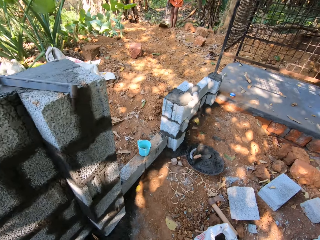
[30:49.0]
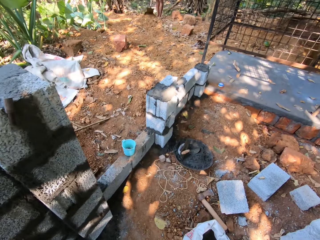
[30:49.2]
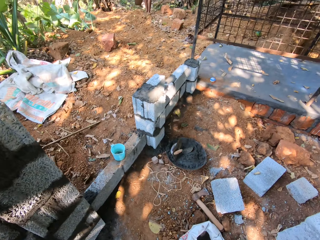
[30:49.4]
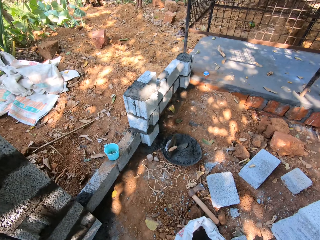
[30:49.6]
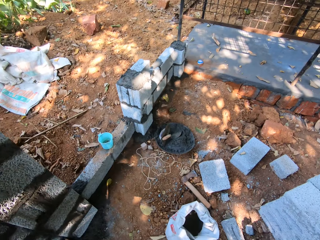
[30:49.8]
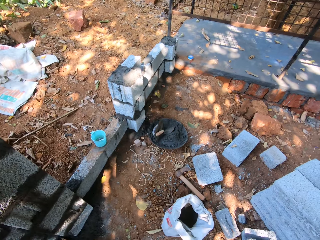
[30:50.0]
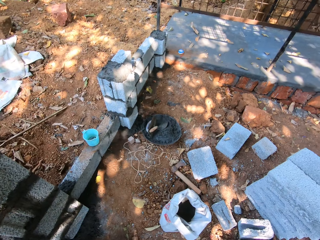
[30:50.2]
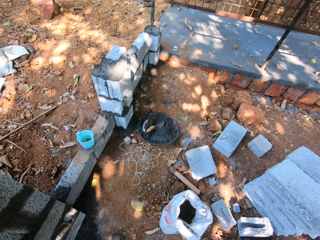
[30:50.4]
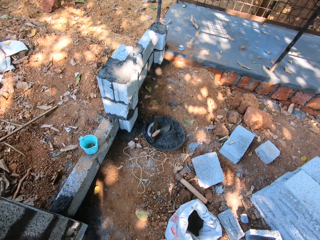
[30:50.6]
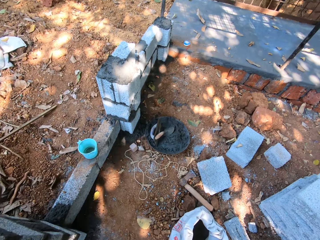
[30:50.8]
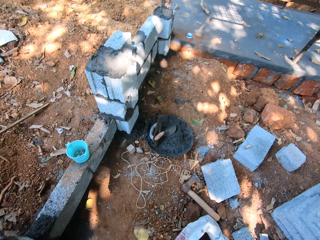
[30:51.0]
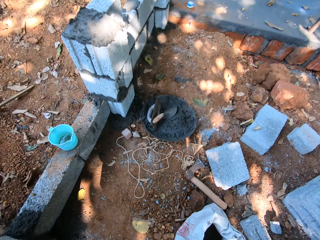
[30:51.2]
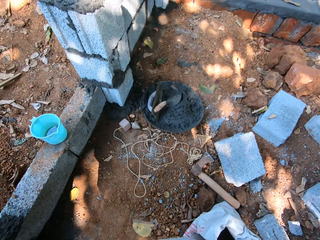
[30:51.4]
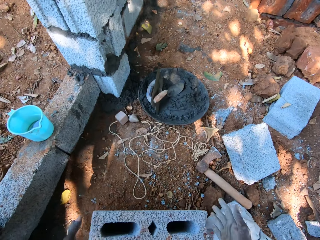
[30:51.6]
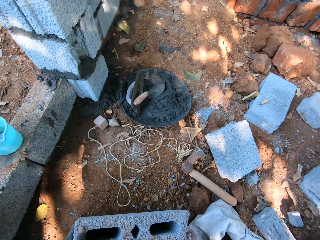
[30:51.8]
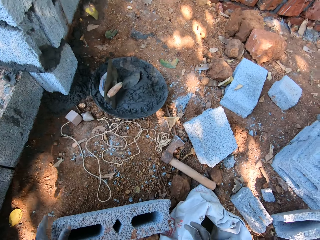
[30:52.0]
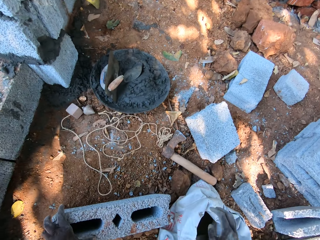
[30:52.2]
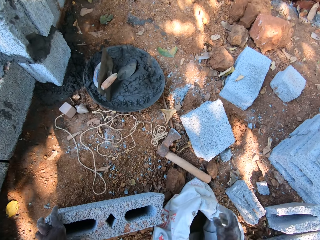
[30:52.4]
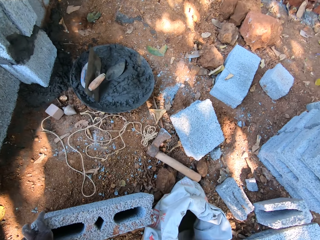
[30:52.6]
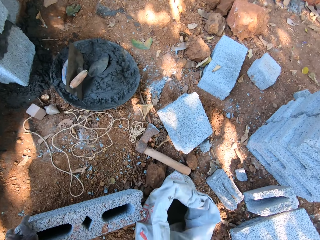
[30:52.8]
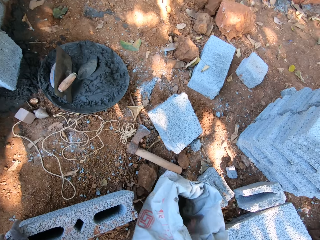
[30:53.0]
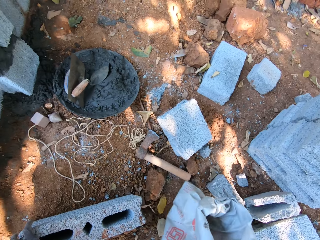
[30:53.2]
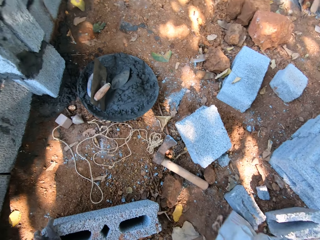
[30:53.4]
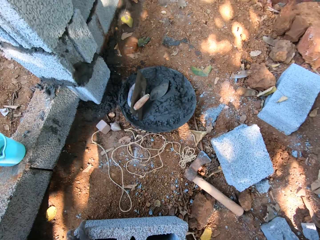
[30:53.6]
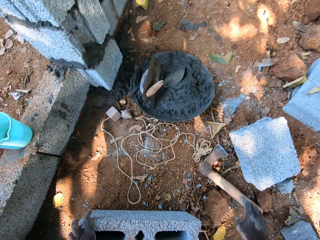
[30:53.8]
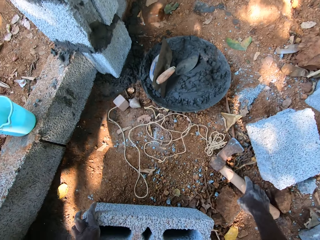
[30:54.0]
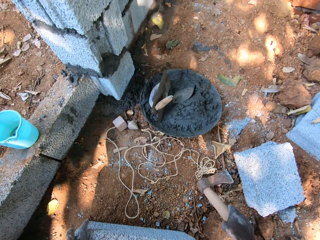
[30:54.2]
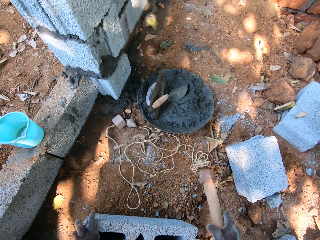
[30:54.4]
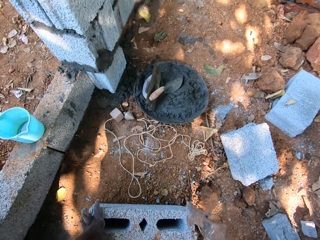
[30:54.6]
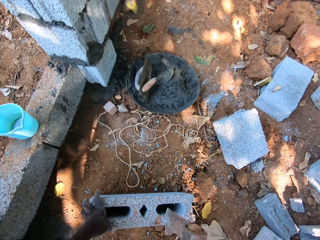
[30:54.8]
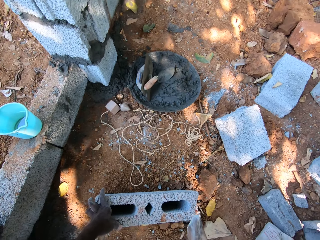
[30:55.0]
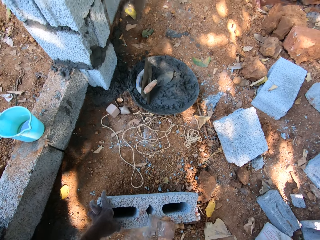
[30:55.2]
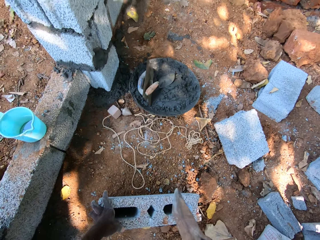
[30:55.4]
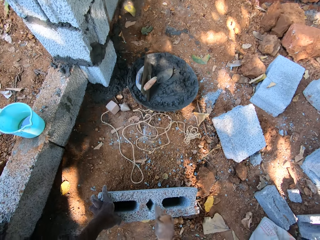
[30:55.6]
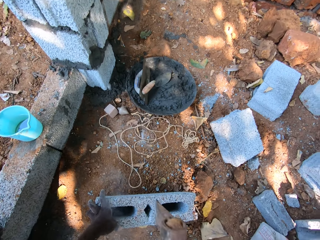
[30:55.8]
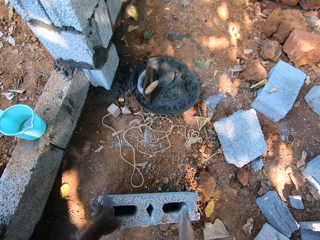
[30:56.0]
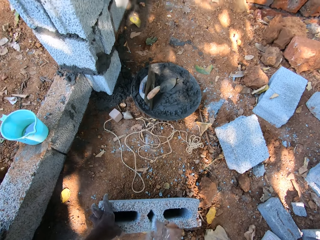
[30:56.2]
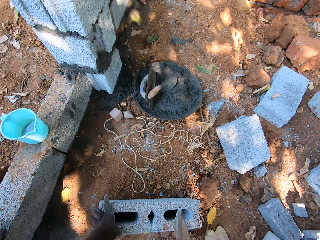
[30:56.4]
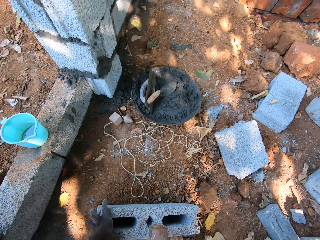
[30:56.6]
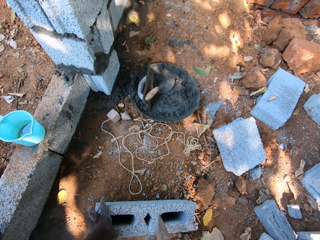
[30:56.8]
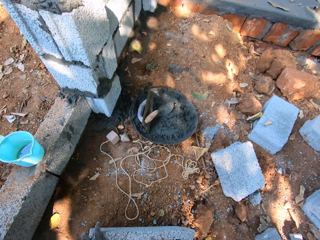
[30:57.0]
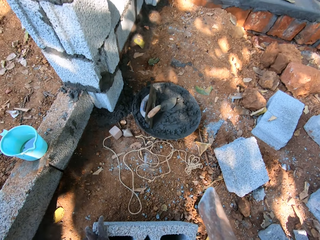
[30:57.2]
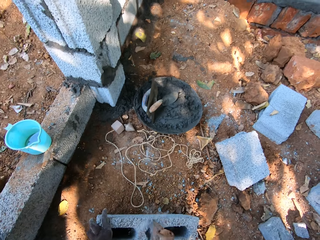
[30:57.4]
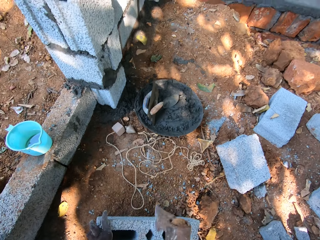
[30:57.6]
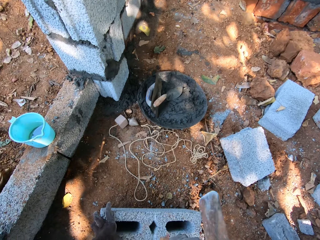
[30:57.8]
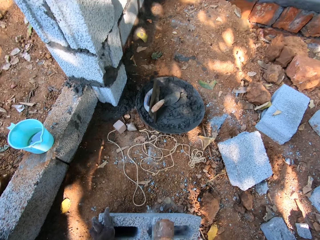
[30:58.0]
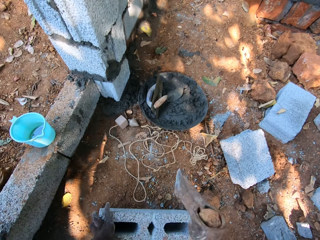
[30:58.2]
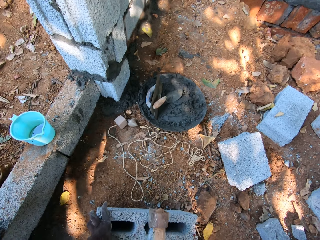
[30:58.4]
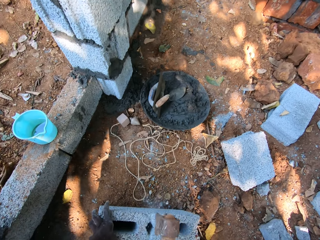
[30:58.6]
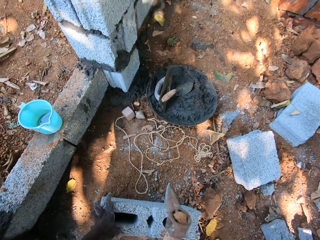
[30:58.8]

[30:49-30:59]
The camera wearer drops a block or stone in his hands on the ground. He moves a cement bag on the ground with his right hand. He picks up the axe from the ground with his right hand. He breaks the block in his left hand on the ground with the axe in his right hand. He shapes the stone with the axe.

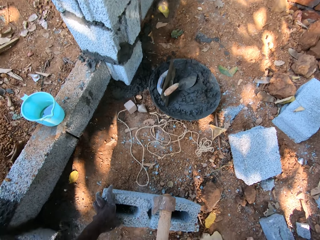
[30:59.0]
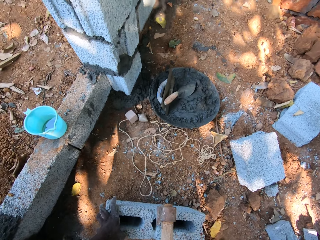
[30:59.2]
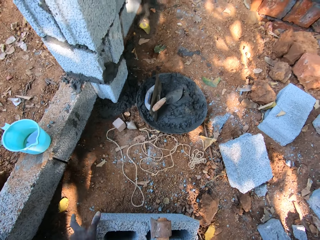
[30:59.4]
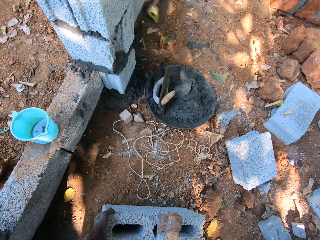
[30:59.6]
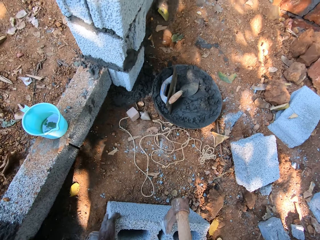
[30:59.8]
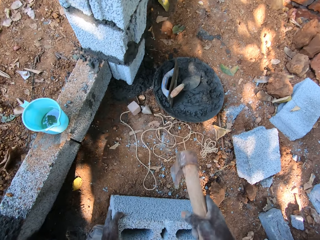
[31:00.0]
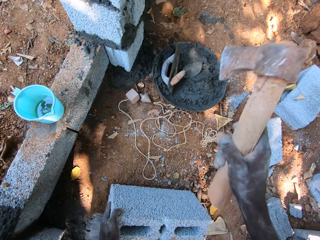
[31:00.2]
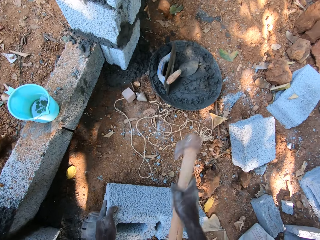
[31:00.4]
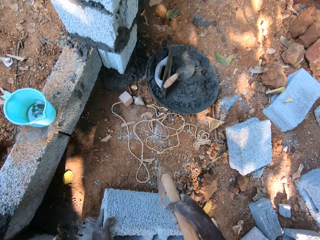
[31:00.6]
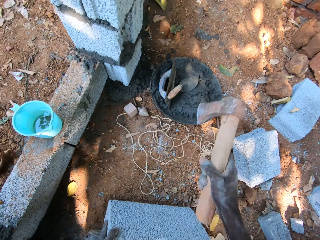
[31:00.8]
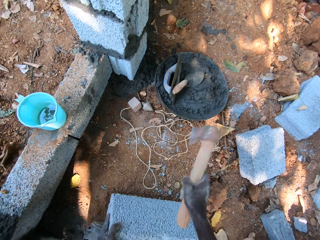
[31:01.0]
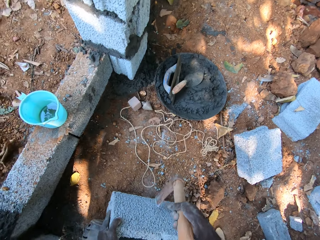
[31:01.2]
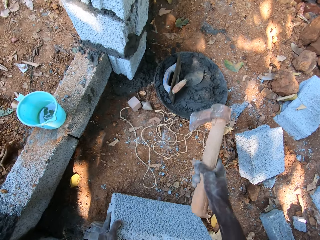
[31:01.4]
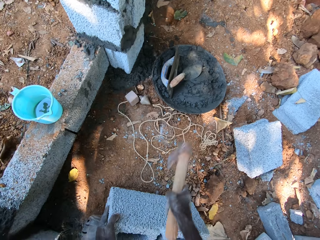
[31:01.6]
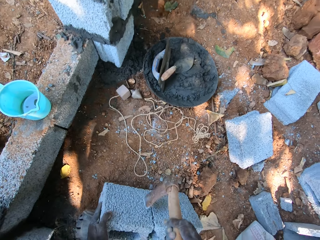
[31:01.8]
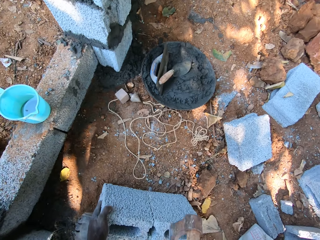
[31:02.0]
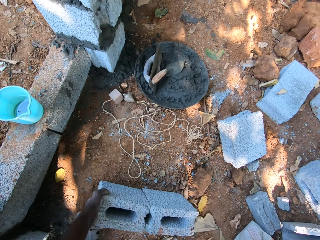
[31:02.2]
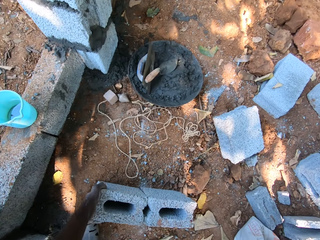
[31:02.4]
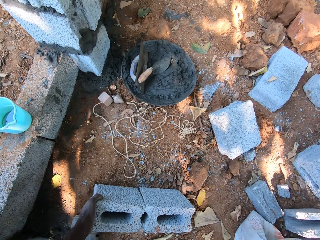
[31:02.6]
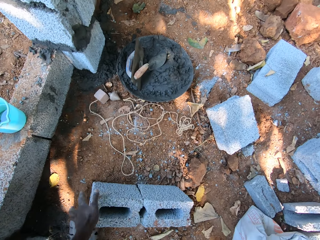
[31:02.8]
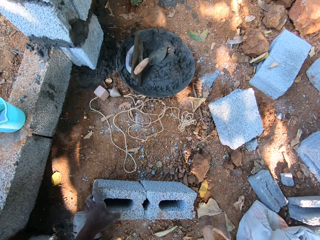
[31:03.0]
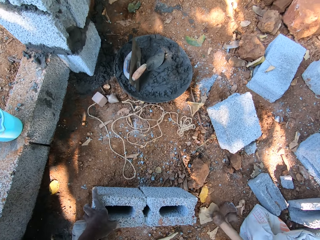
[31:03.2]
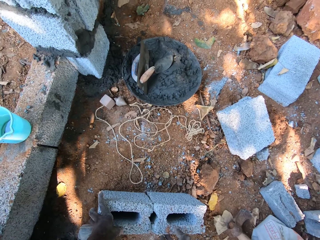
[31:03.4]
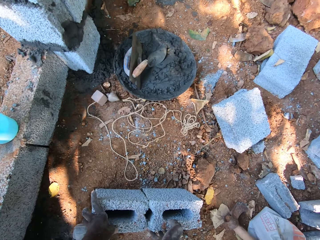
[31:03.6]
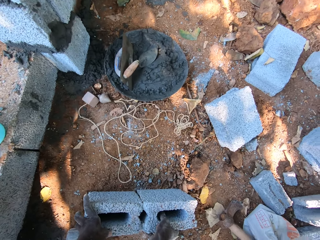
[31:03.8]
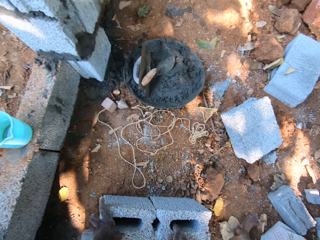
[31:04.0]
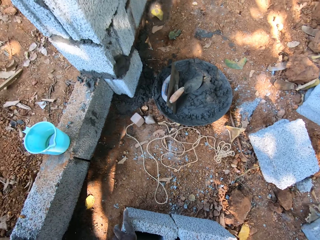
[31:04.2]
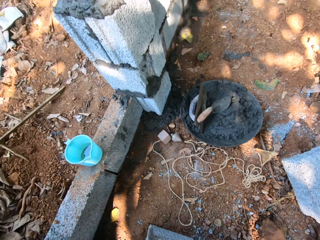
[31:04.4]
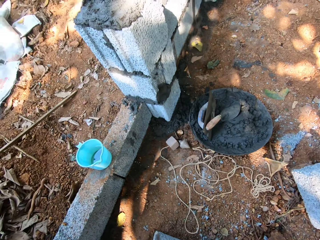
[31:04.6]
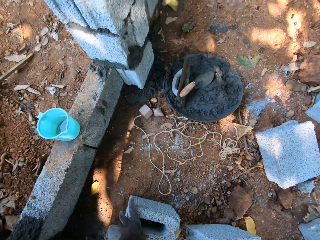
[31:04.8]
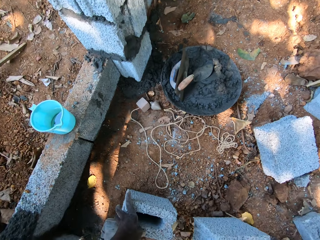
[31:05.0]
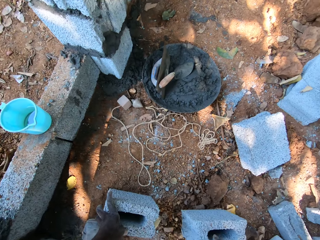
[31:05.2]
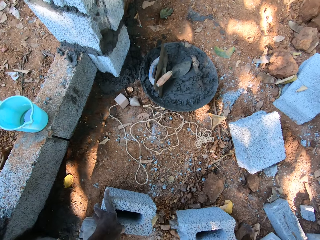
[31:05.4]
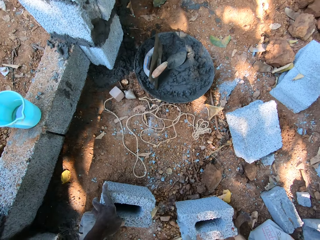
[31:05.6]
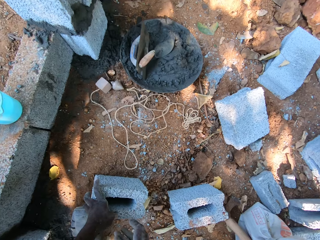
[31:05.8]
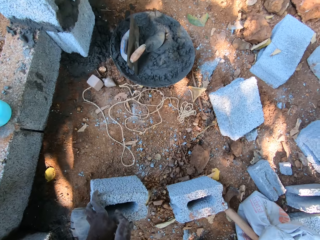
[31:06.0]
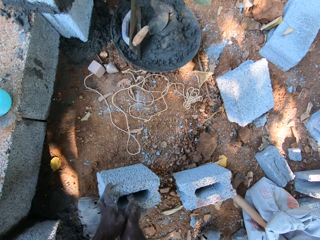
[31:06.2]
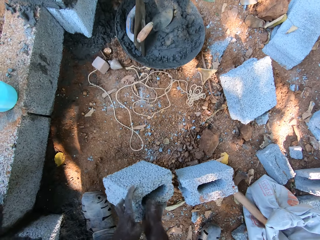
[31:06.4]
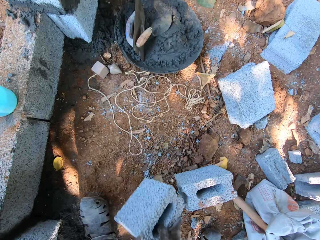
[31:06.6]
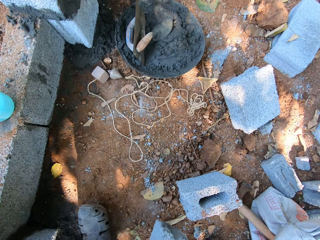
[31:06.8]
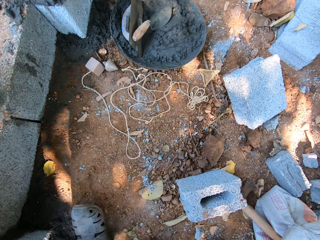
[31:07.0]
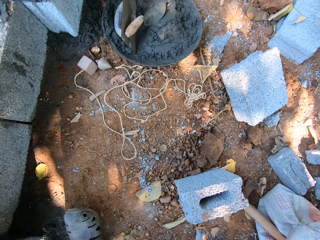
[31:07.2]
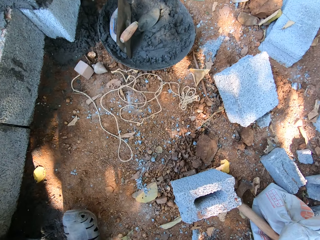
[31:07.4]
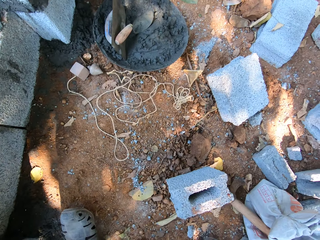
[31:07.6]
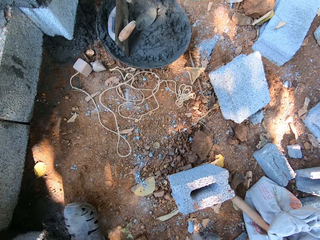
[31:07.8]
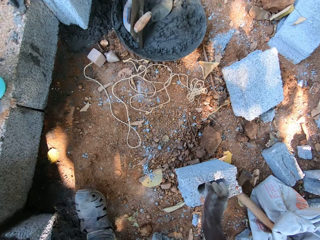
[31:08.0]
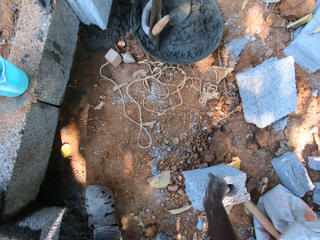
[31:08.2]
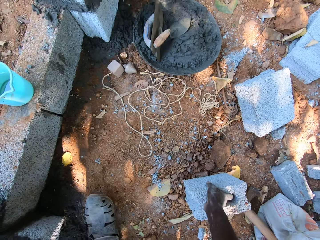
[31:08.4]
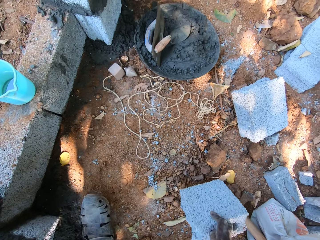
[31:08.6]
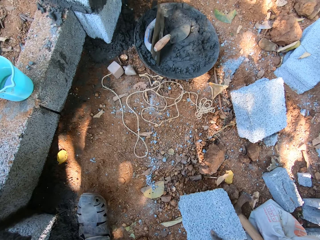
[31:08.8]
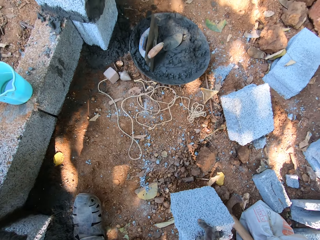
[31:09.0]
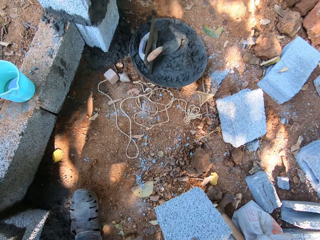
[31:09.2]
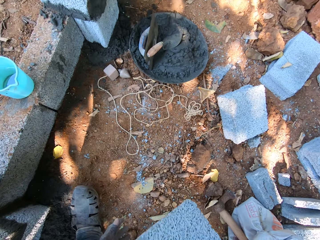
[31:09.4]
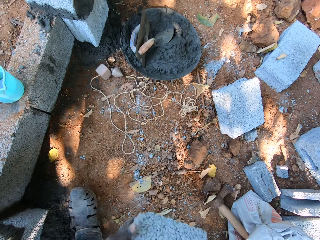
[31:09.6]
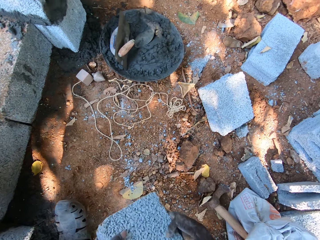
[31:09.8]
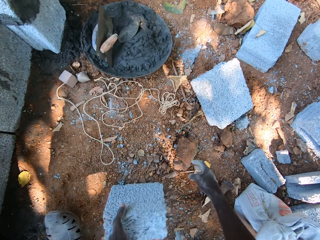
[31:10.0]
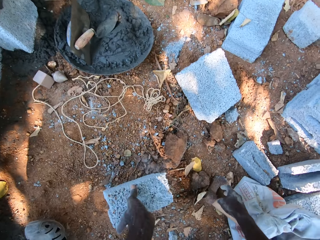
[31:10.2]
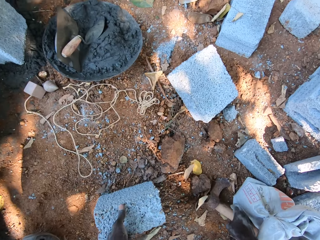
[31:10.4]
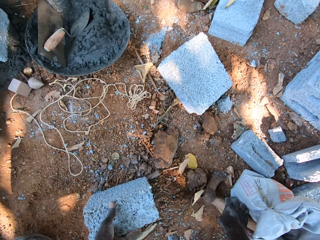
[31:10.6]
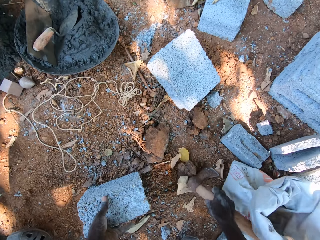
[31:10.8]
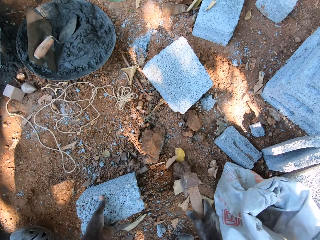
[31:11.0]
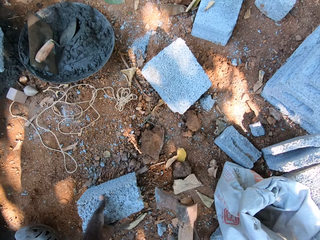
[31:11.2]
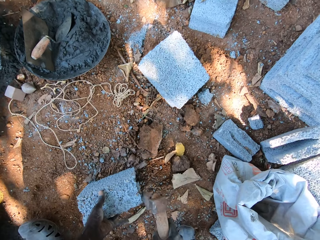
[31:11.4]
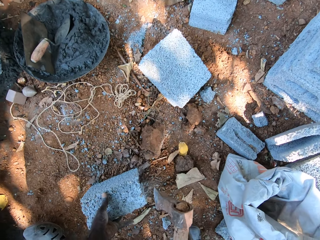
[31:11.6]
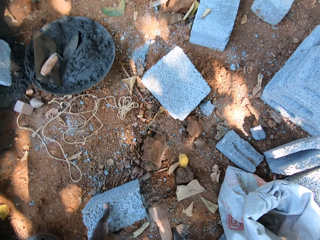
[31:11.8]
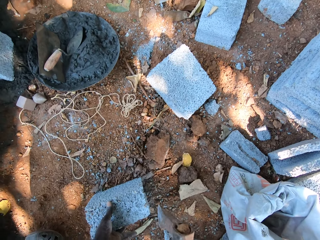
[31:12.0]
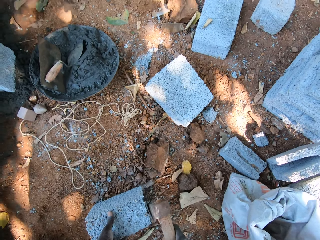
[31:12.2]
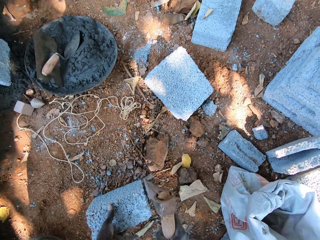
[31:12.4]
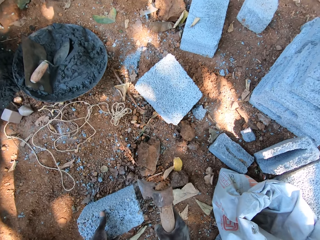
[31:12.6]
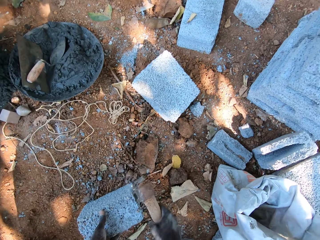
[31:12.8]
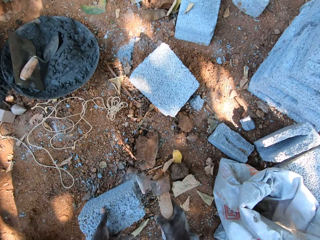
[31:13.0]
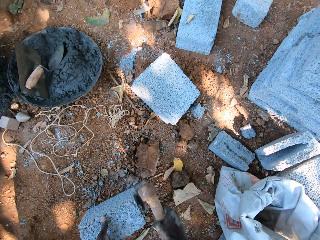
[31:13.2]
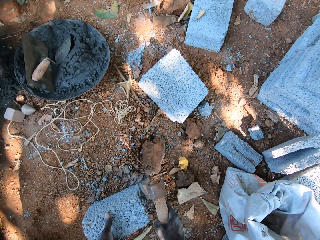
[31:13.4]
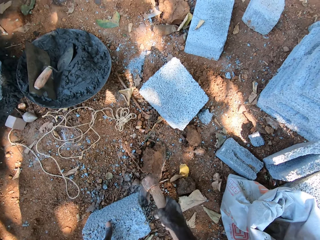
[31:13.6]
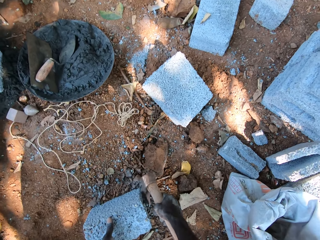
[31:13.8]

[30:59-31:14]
The camera wearer turns the block or stone on the ground with his left hand. He breaks the block in his left hand on the ground with the axe in his right hand. He hits the stone with the axe. He drops the axe in his right hand on the ground. He moves the block on the ground with his right hand. He pulls a stone piece aside. He passes the block in his left hand to his right hand. He picks up a stone piece. He lifts the block from the ground with his right hand. He holds the block with both hands. He drops the block in his left hand on the ground. He picks the axe from the ground with his right hand. He reduces the block in his left hand on the ground with the axe in his right hand.
